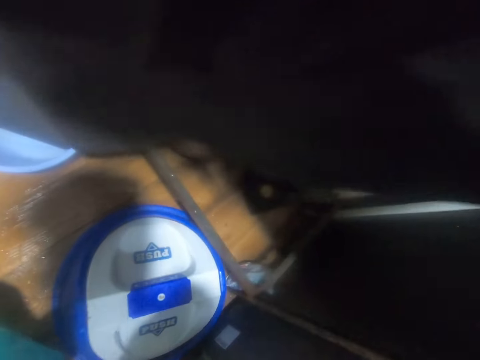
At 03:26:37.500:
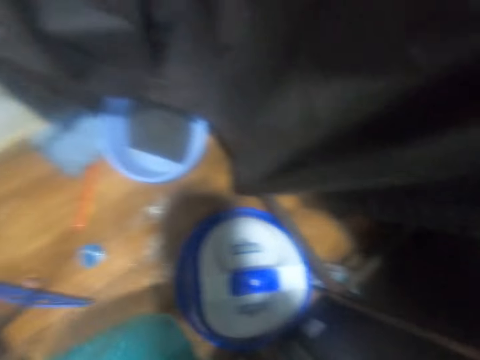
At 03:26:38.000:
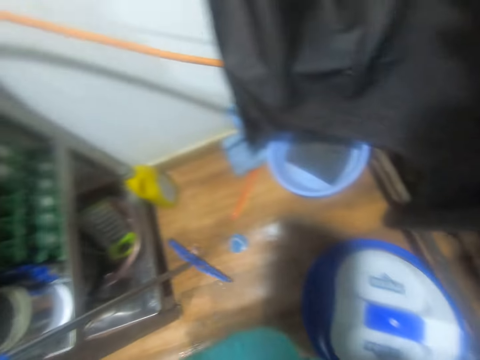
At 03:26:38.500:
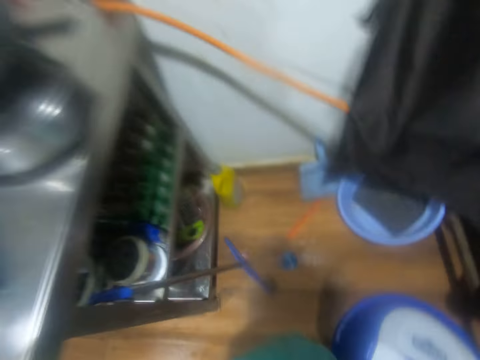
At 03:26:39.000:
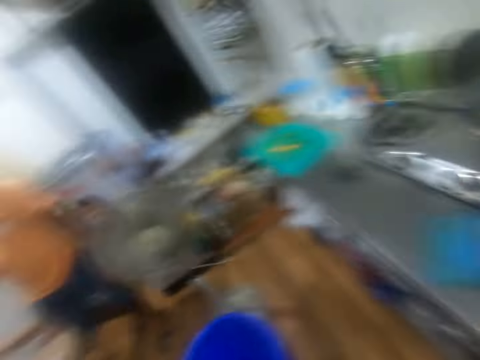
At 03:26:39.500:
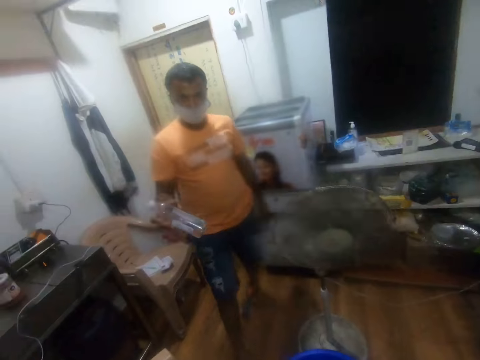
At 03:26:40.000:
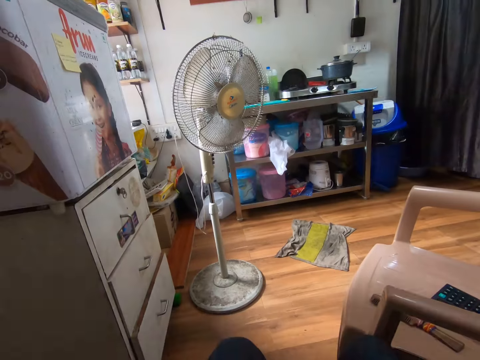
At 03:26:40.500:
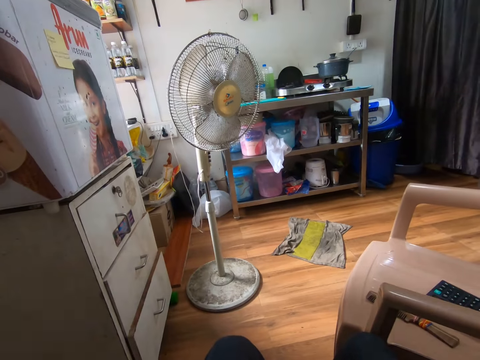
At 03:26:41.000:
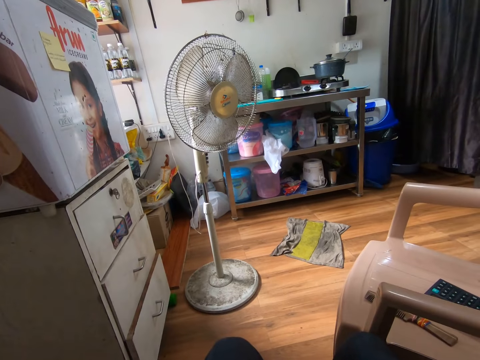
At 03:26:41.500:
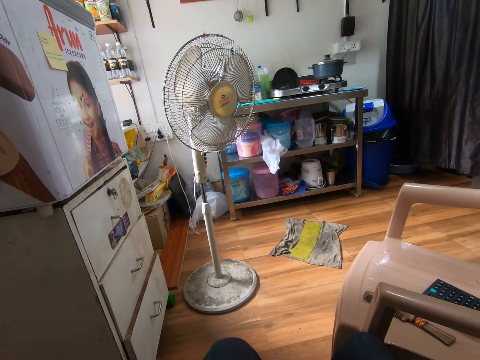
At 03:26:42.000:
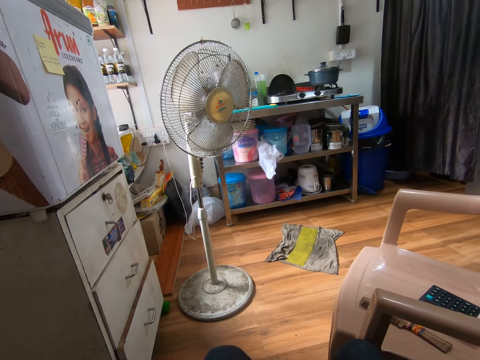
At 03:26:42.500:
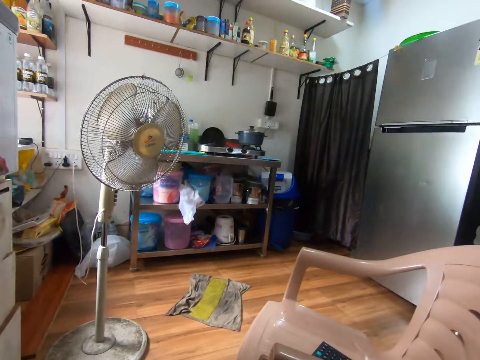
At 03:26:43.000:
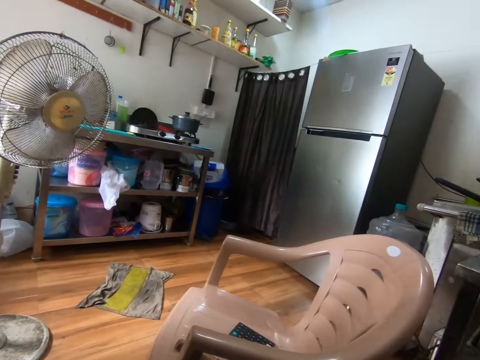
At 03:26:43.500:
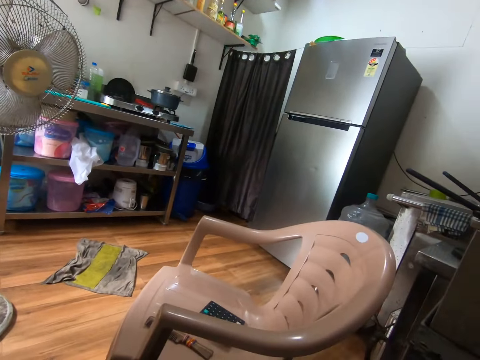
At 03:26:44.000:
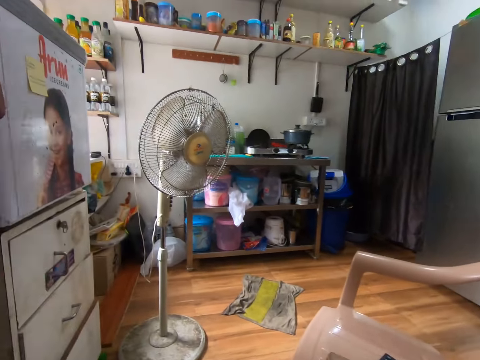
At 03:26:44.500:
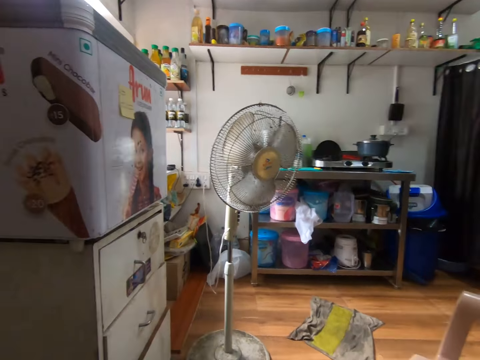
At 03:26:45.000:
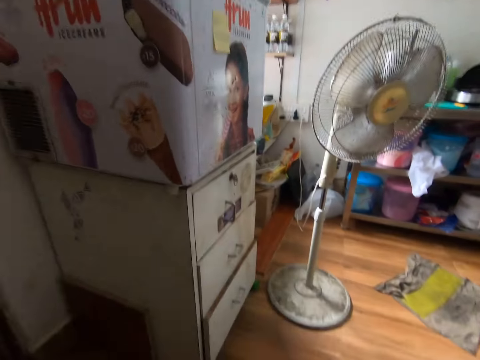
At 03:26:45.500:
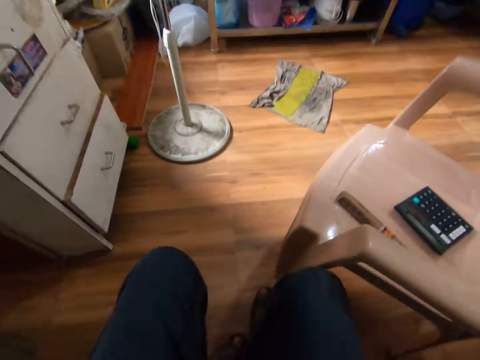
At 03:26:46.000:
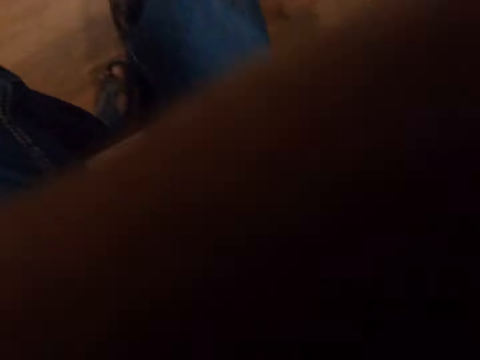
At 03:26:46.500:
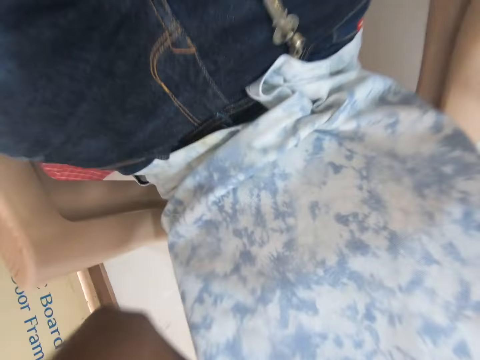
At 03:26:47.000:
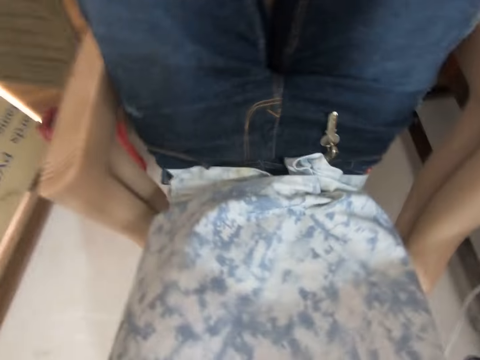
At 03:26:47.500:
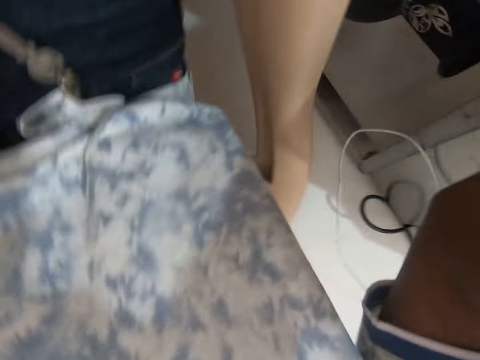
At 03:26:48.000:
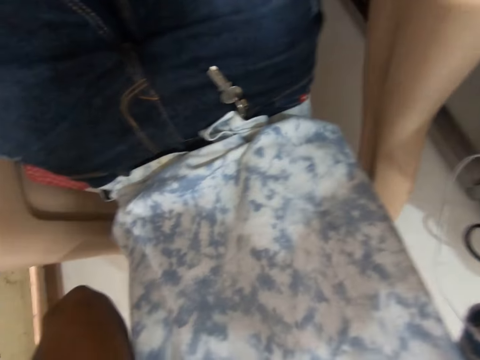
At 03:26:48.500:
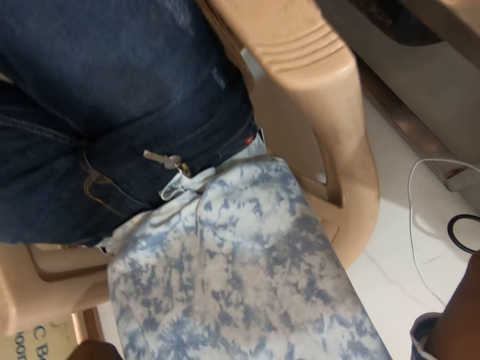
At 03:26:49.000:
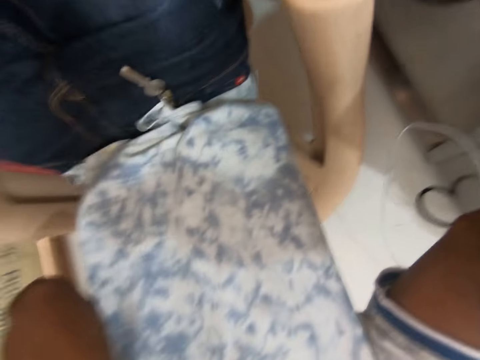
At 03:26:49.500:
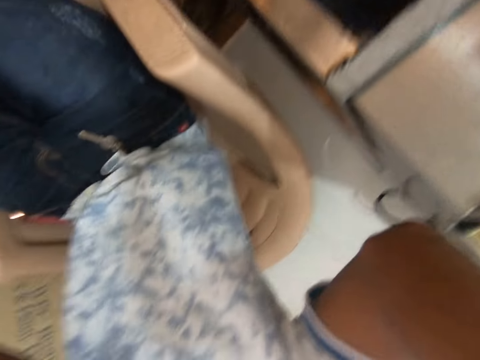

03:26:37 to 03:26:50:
The man walks towards the camera wearer with a plastic bottle in his right hand. The camera wearer looks around. They adjust the camera.

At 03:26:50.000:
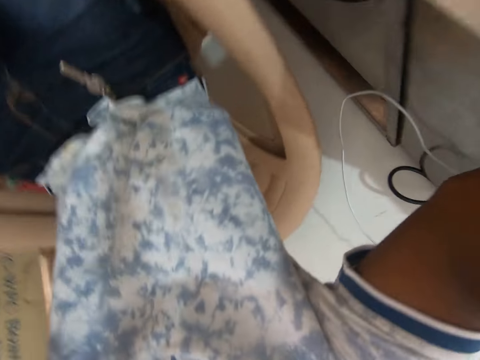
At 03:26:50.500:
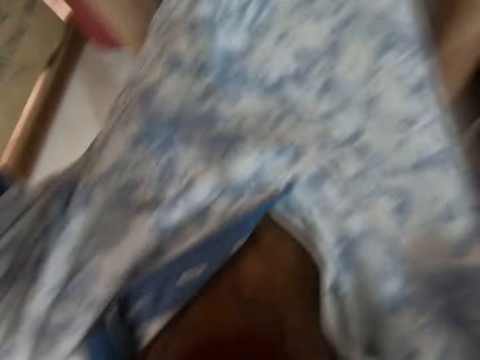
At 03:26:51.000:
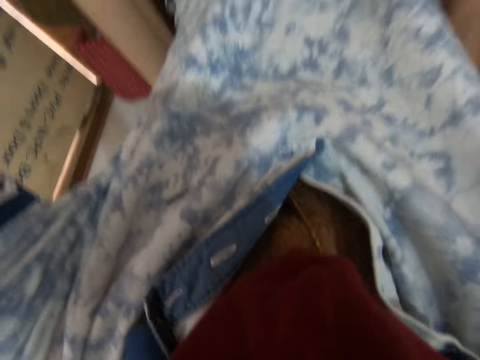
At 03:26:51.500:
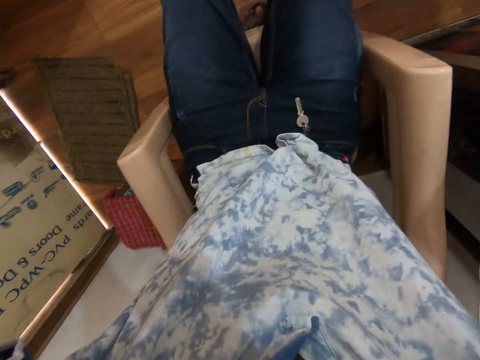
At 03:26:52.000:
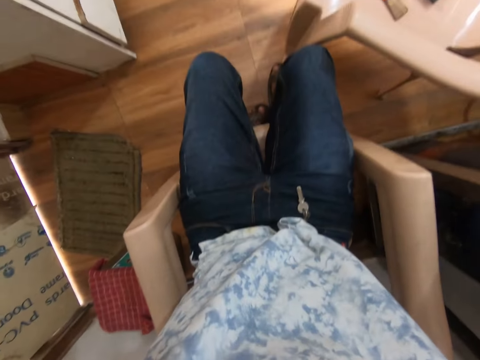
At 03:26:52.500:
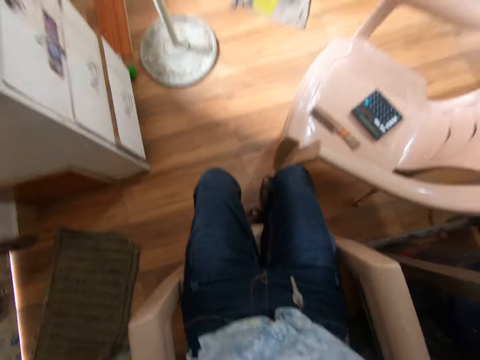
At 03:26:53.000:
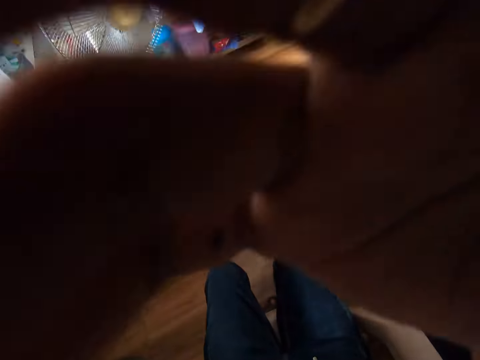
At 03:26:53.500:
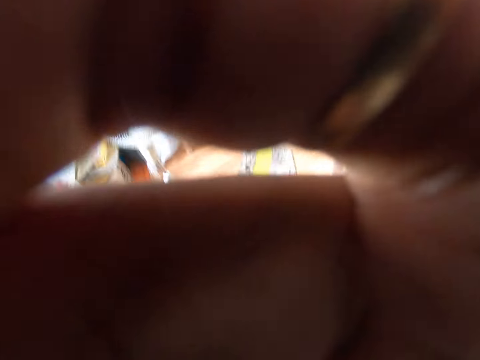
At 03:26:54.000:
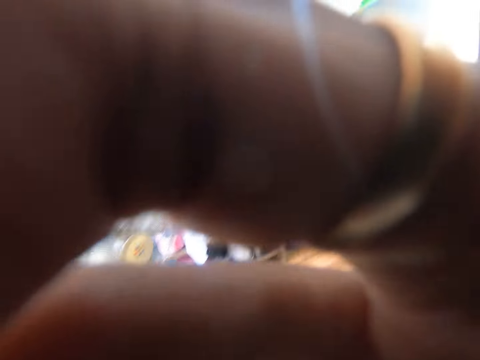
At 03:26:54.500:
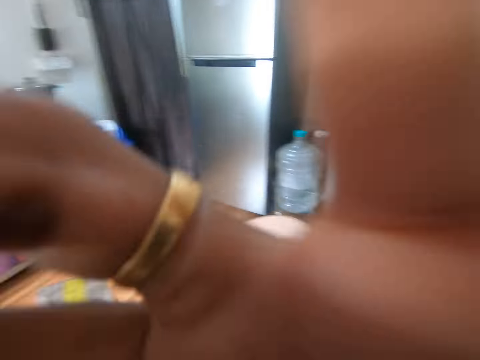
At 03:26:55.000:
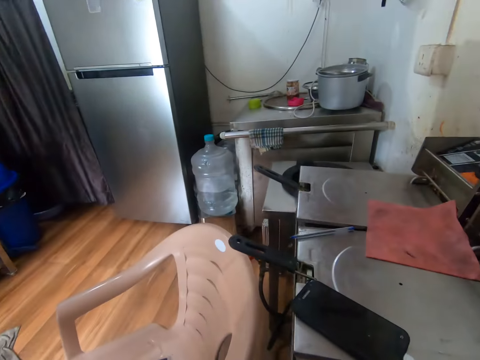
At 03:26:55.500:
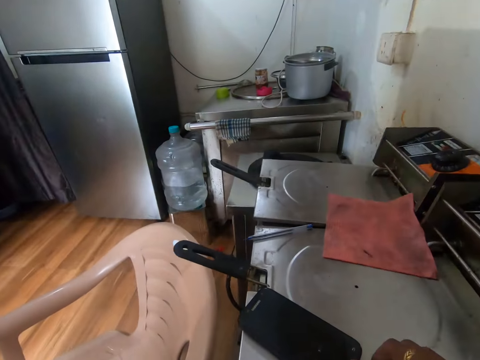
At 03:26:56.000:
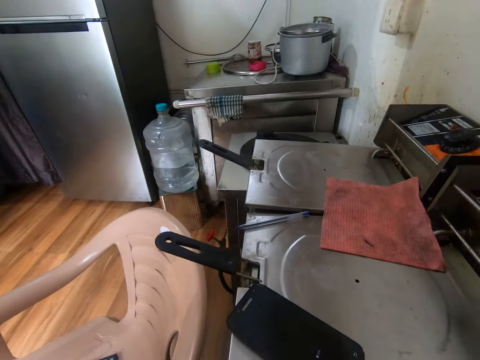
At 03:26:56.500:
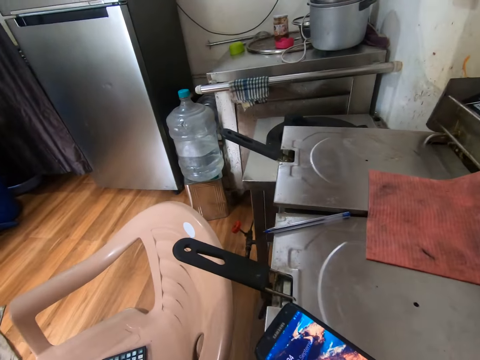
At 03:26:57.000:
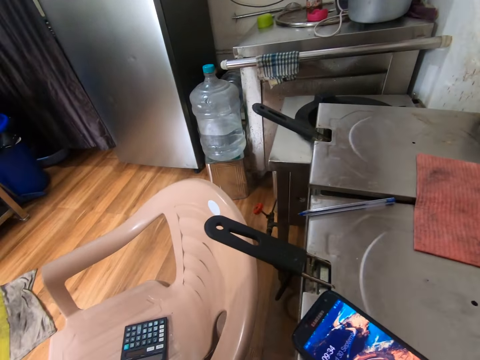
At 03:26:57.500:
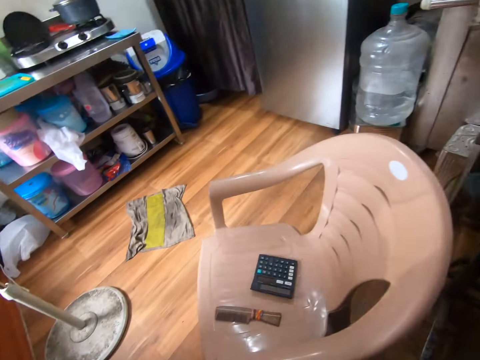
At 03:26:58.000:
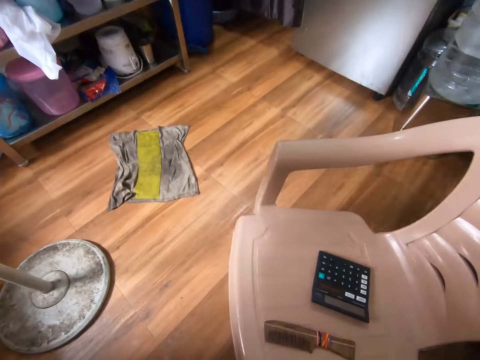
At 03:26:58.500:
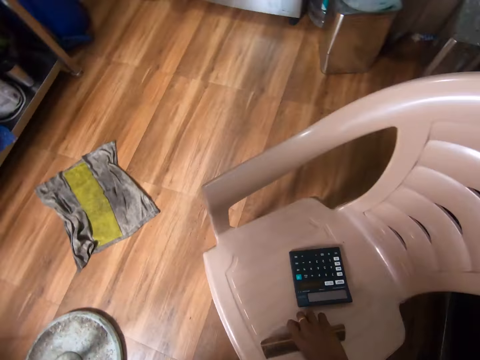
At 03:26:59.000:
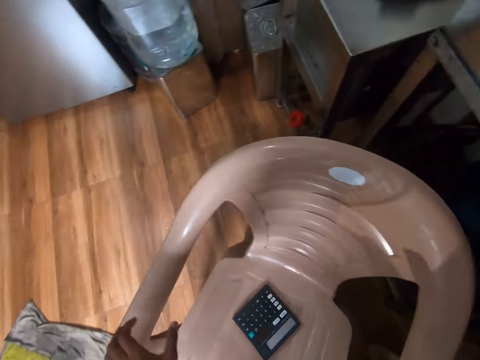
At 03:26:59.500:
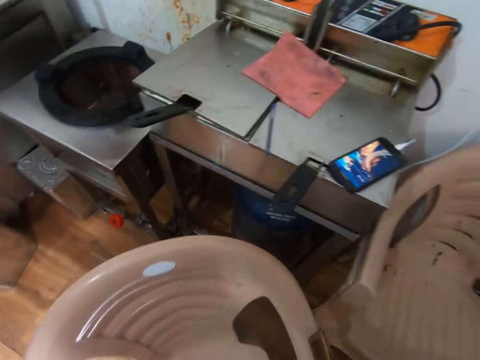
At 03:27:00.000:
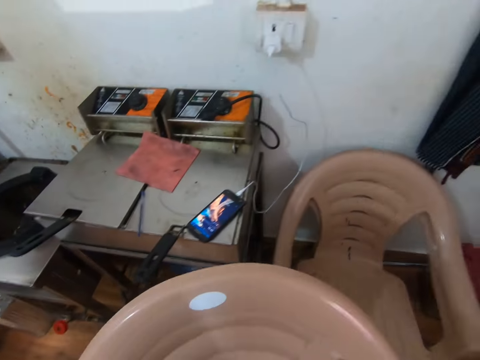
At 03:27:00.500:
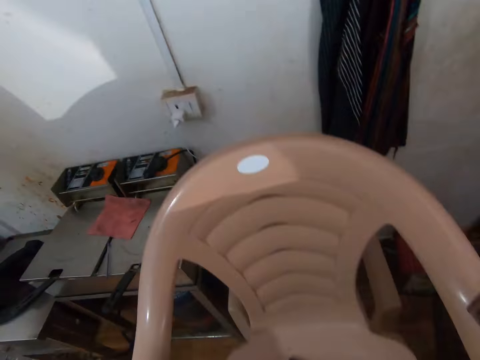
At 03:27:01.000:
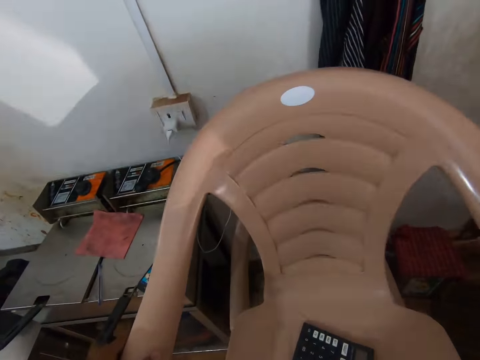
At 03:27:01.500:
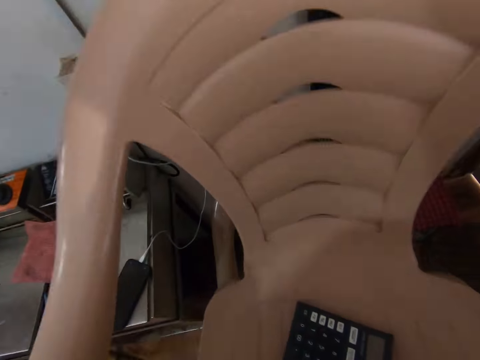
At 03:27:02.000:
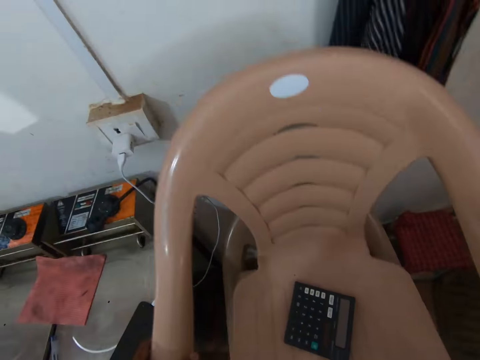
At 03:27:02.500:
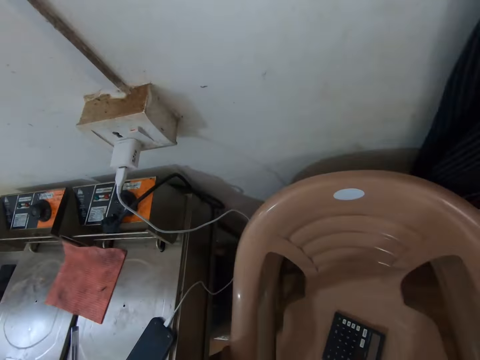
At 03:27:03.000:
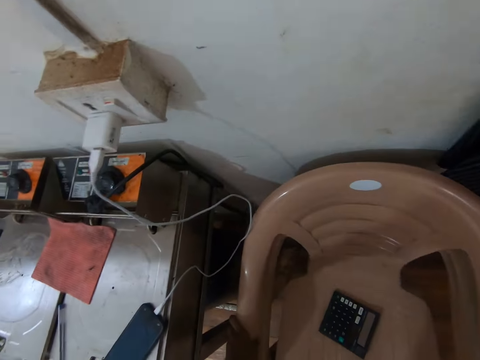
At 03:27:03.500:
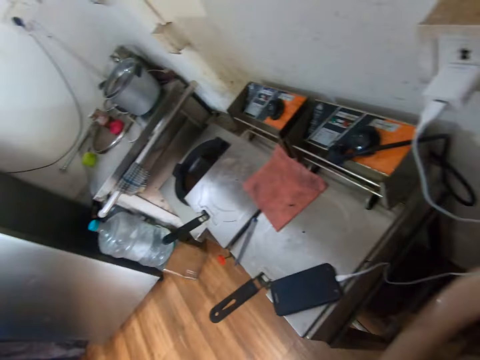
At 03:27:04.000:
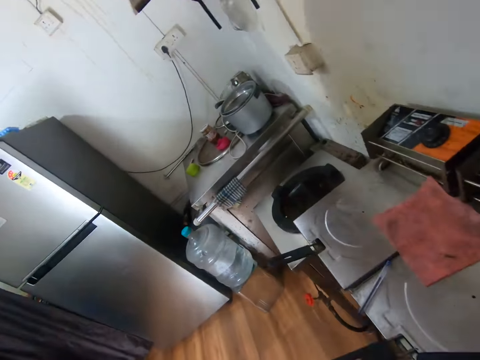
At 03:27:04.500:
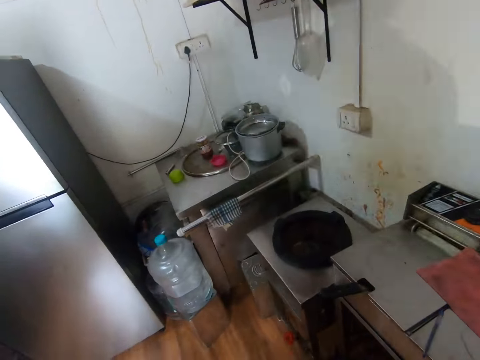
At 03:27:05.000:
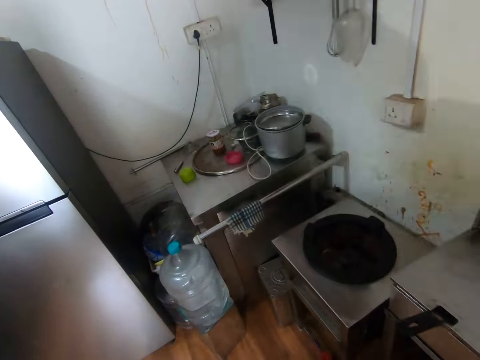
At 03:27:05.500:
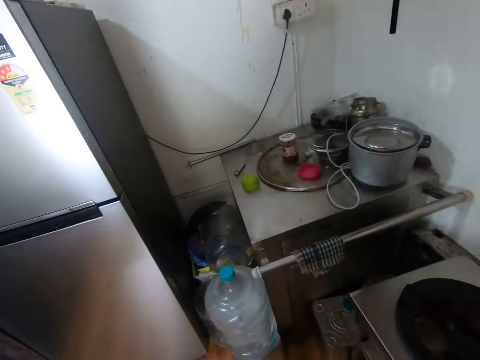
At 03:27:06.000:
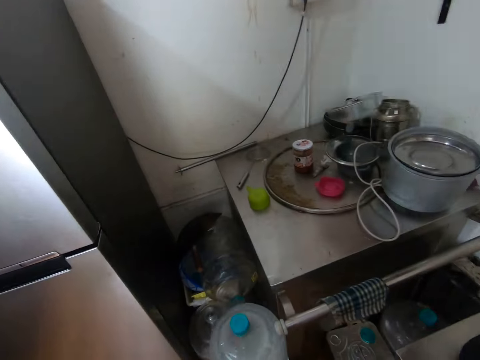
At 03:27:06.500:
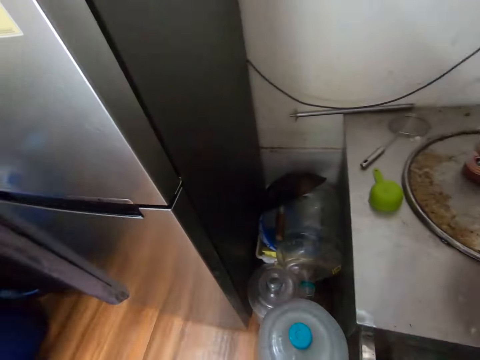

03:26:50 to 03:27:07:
The camera wearer covers the camera with his right hand. He looks around. He removes the charger from the phone. He puts his right hand on a chair. He picks up the comb from the chair. He lifts the chair from the floor with both hands. He puts the chair on top of another chair on the floor with both hands. He walks on the floor.
